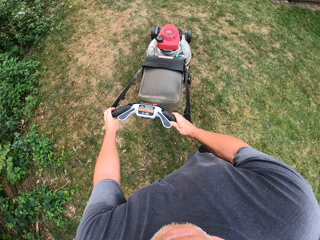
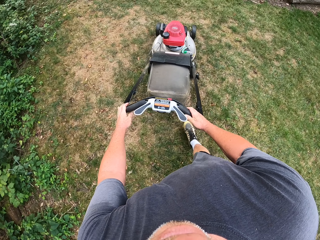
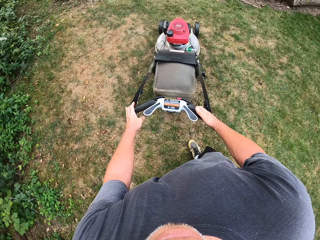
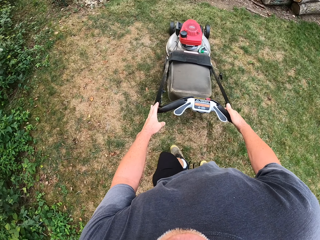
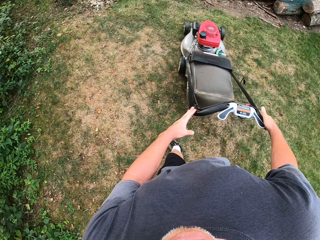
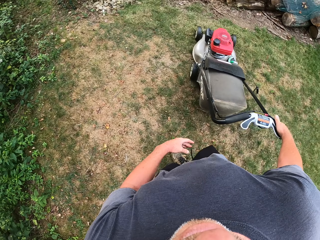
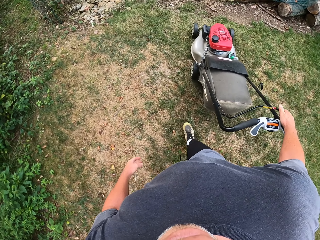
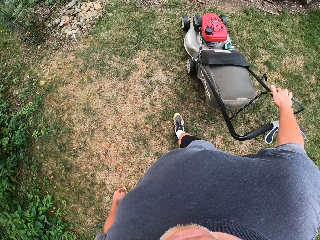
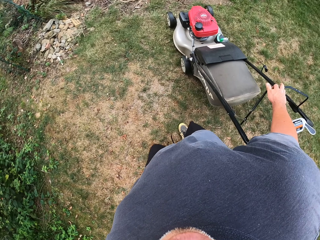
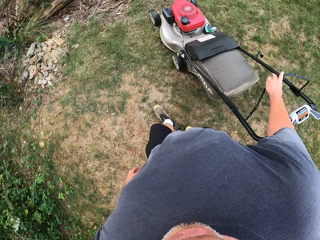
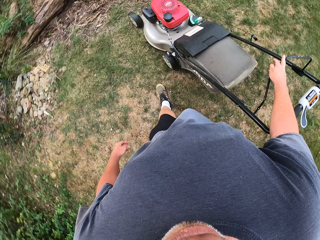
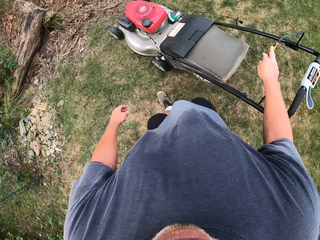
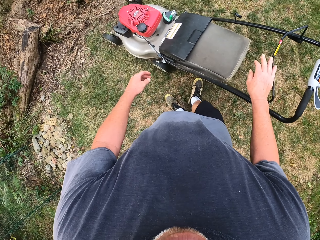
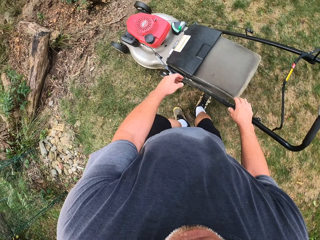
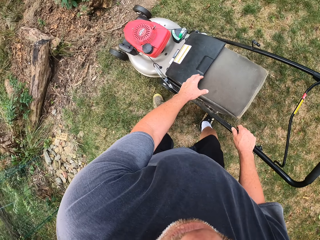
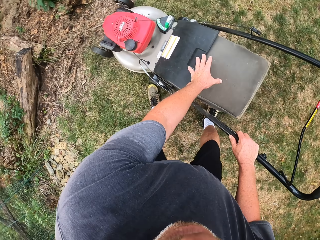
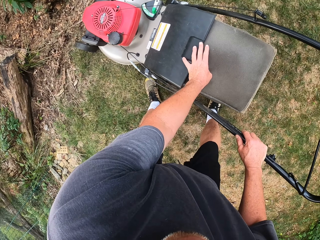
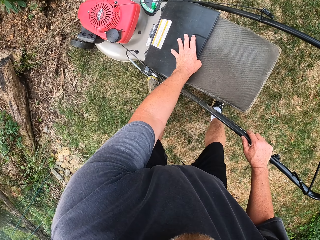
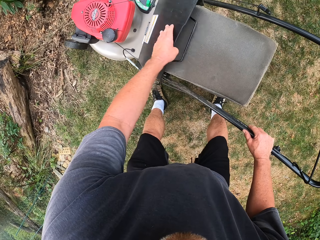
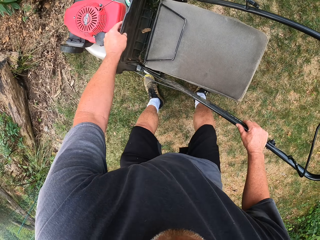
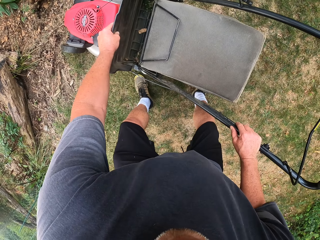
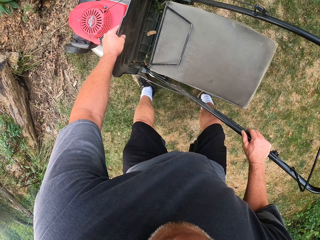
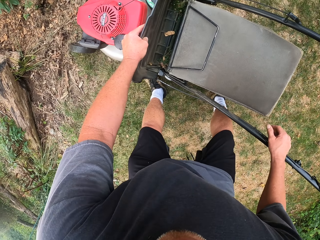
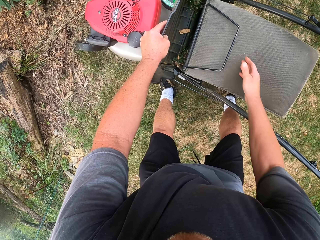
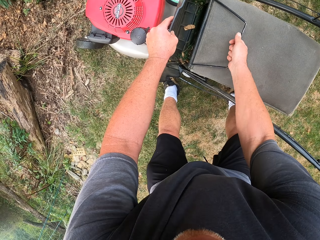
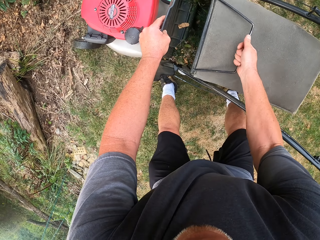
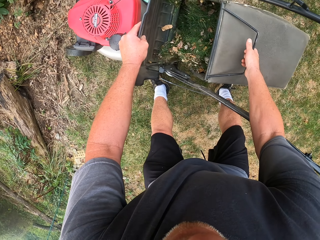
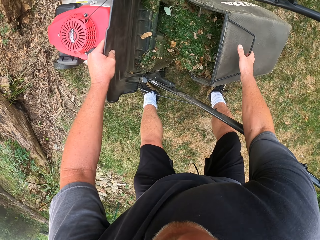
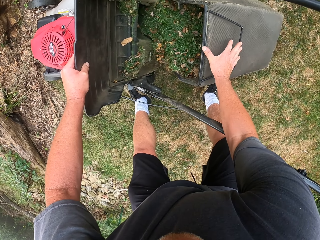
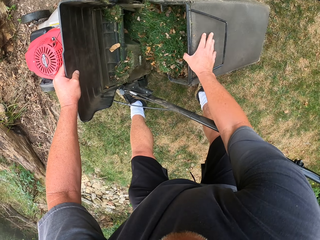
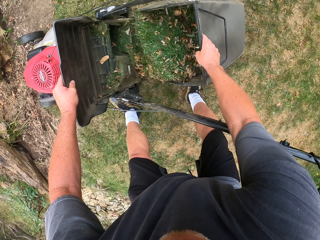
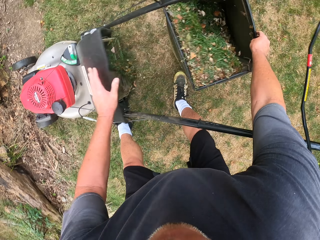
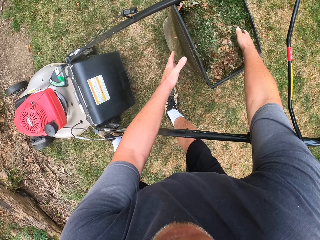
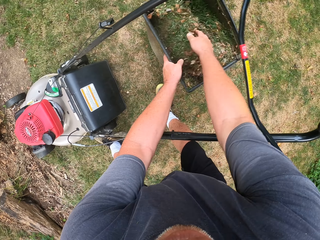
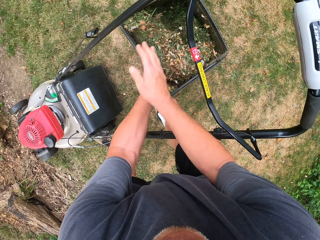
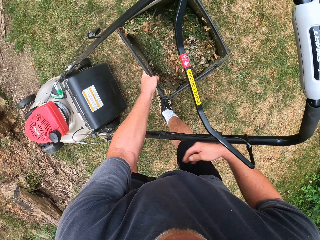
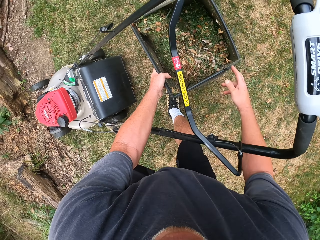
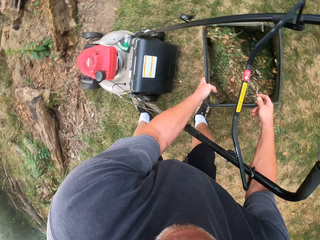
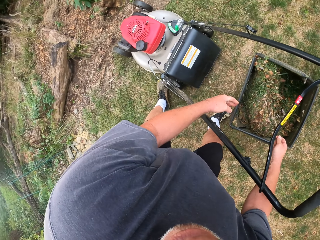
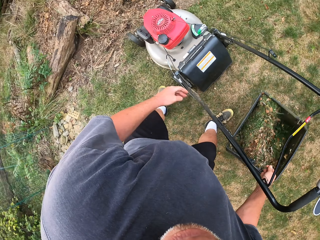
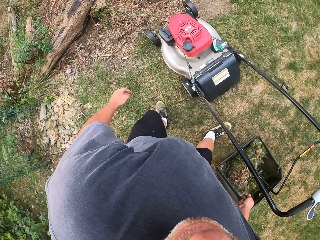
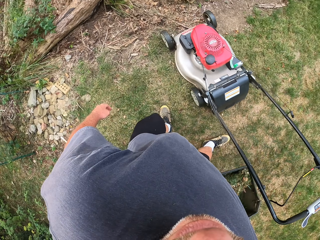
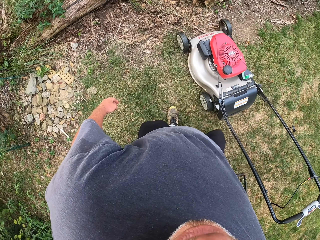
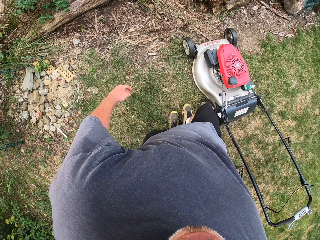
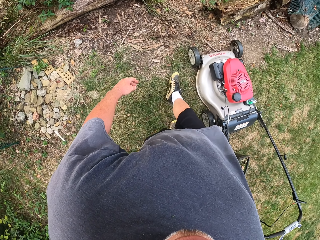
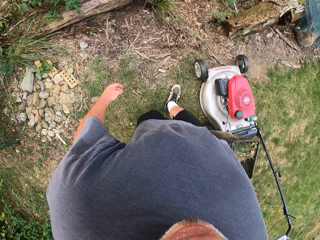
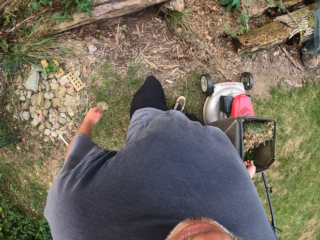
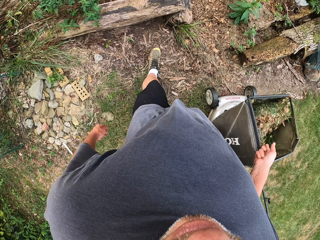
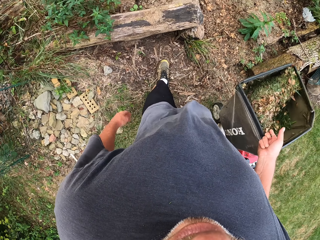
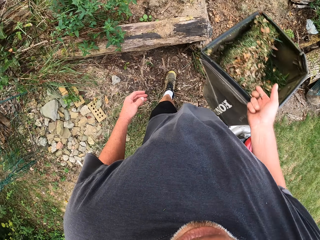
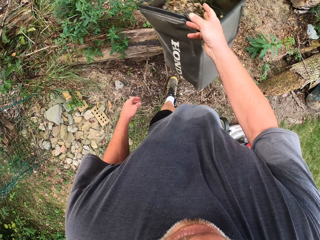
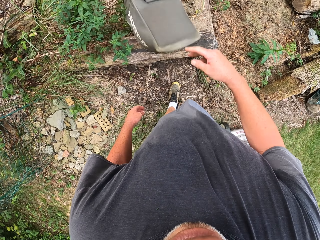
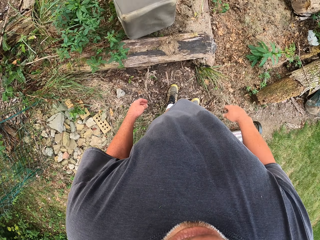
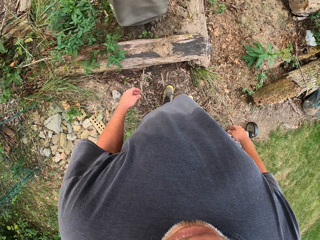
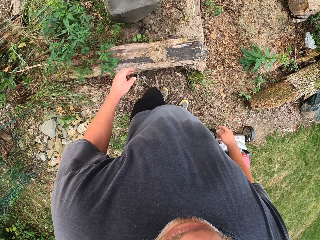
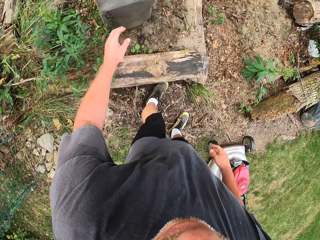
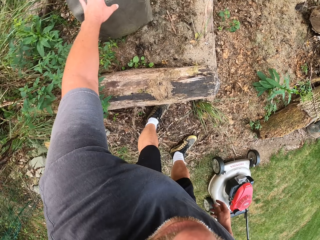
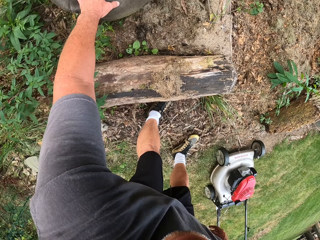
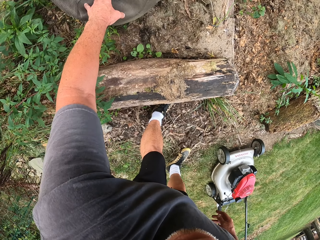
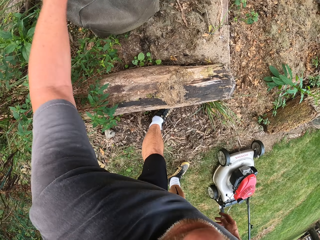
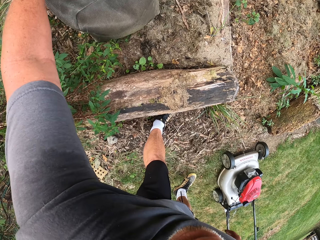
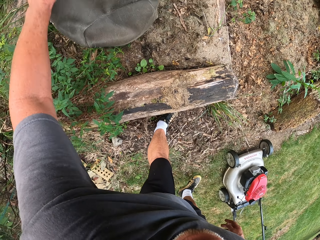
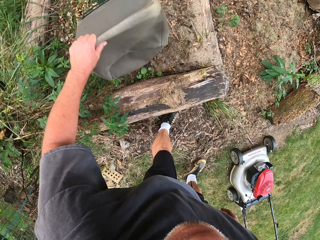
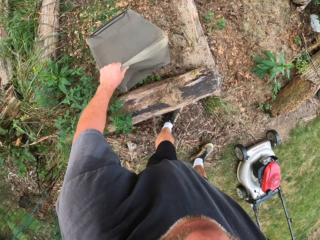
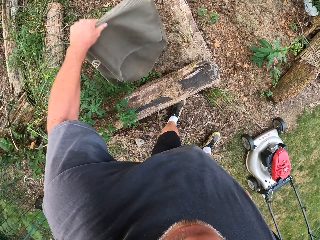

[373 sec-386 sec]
The camera wearer walks beside the lawnmower. They open a flap. They take a lawnmower bin, and carry the lawnmower bin. They walk beside the lawnmower. They drop the lawnmower down. They take the lawnmower bin.

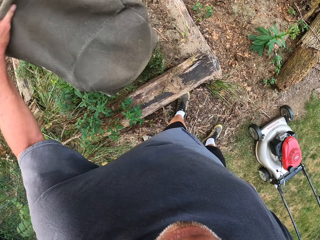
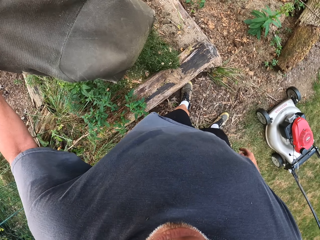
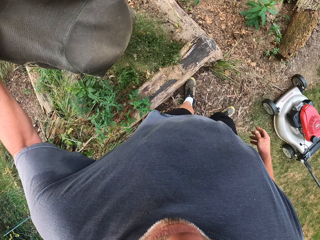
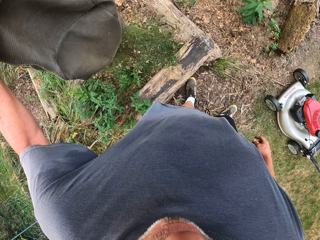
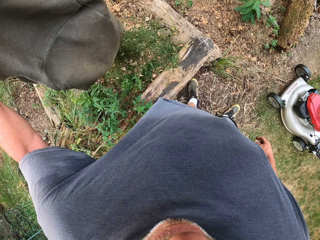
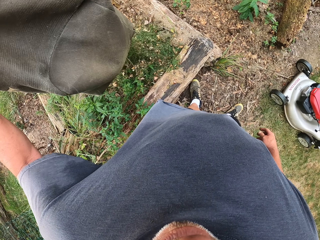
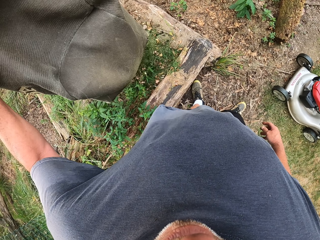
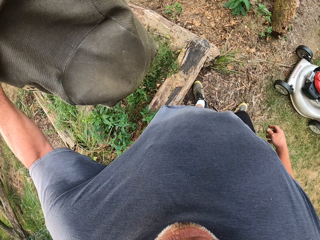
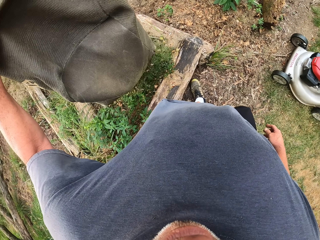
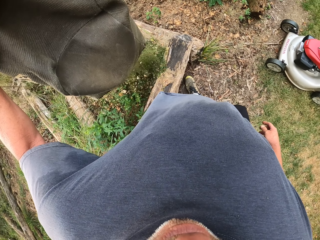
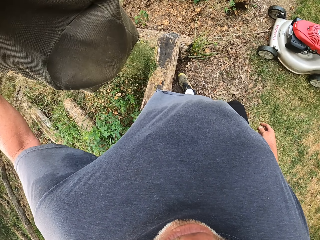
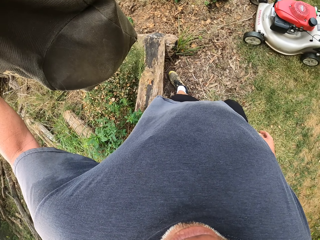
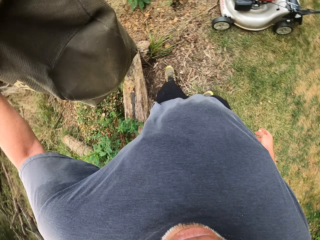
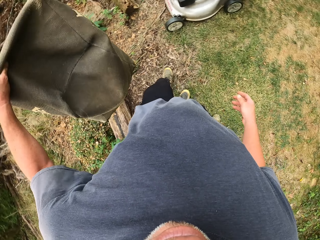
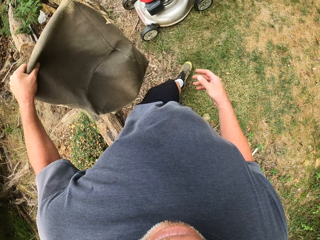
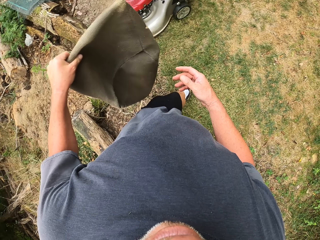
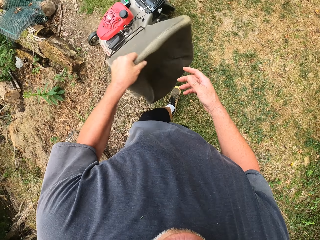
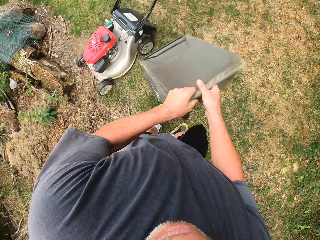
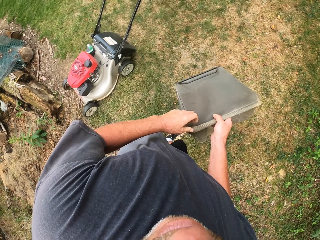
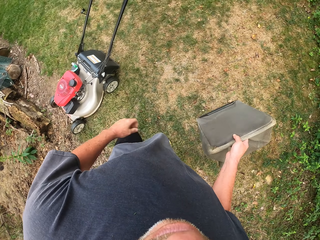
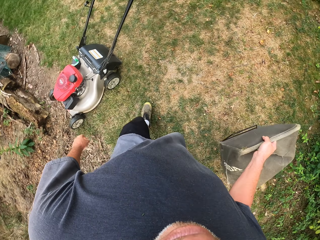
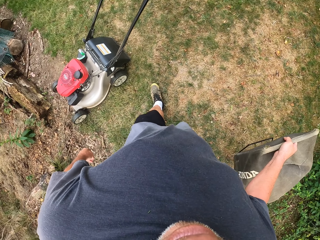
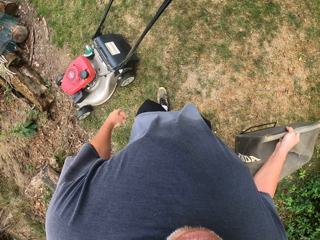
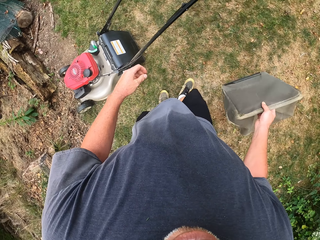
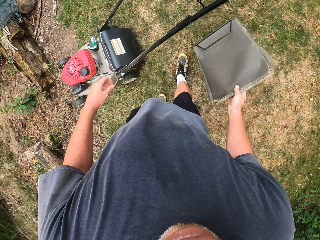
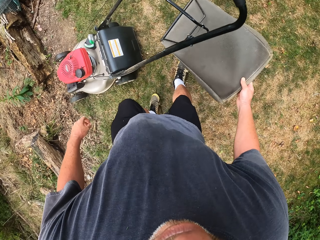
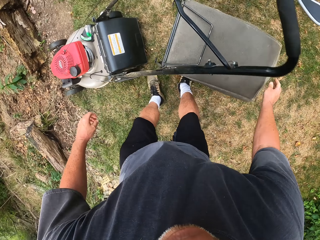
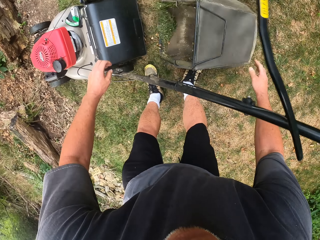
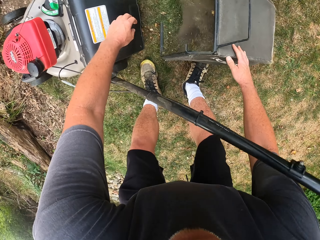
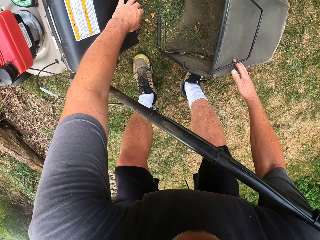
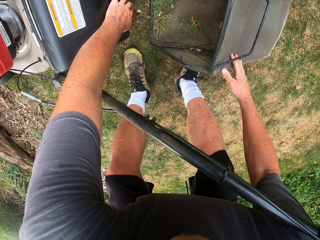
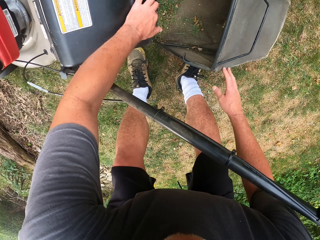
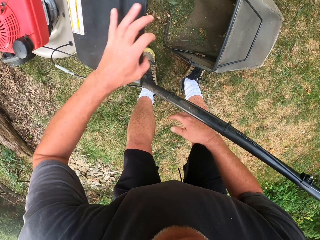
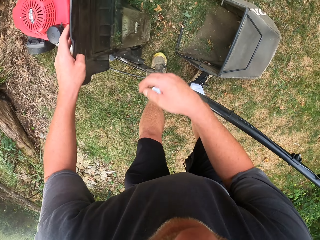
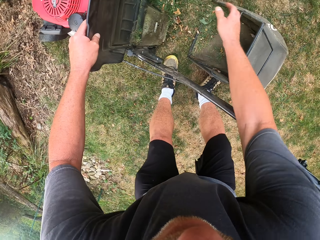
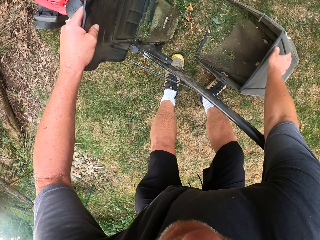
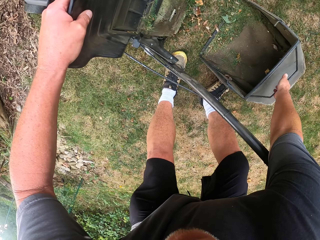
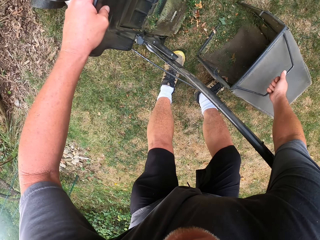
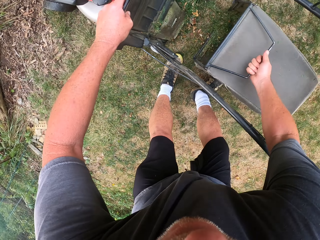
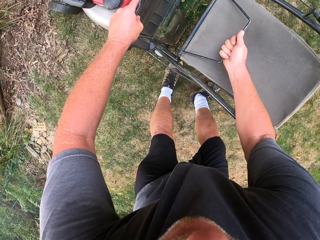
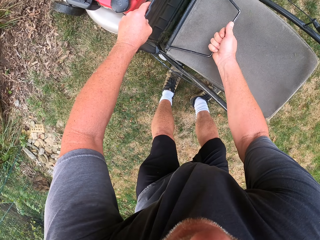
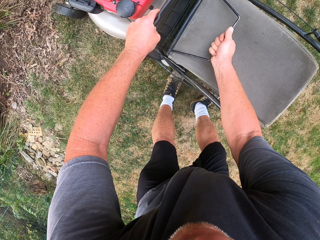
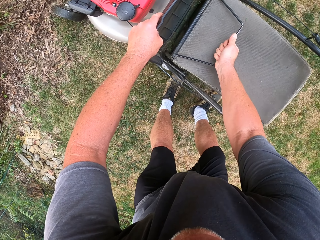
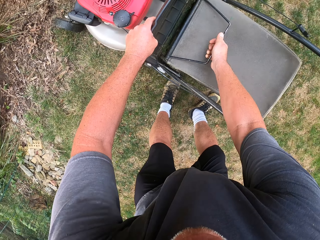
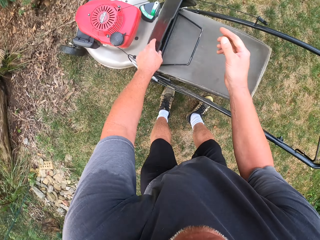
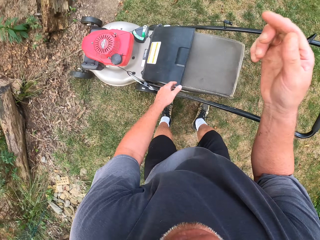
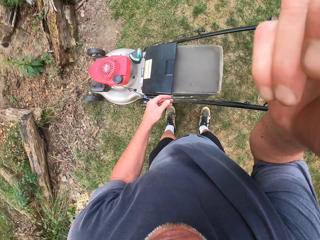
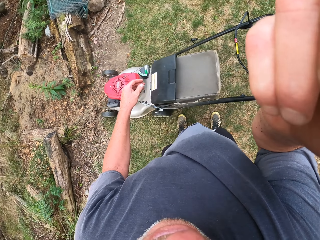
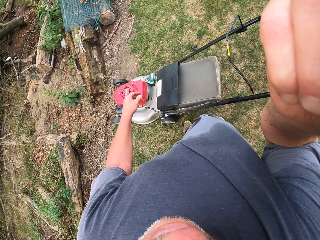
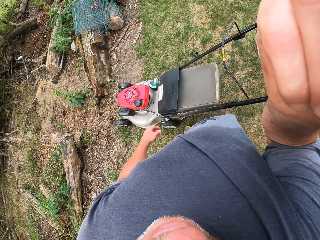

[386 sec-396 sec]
The camera wearer pours grass. They walk to the lawn mower, drop the lawnmower bin down, and open the flap. They move the lawnmower bin to the lawnmower. They fix the lawnmower bin on the lawn mower. They touch the camera.
